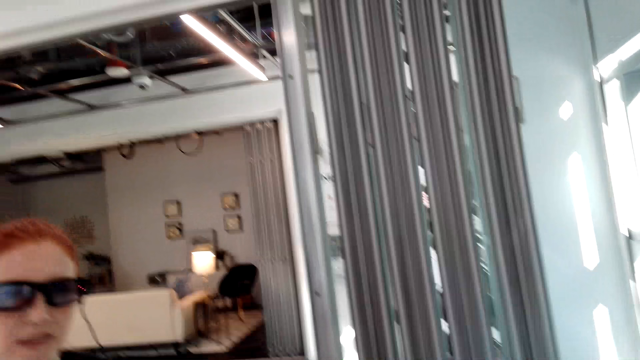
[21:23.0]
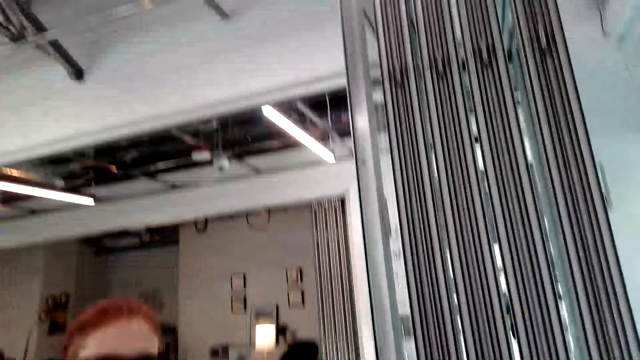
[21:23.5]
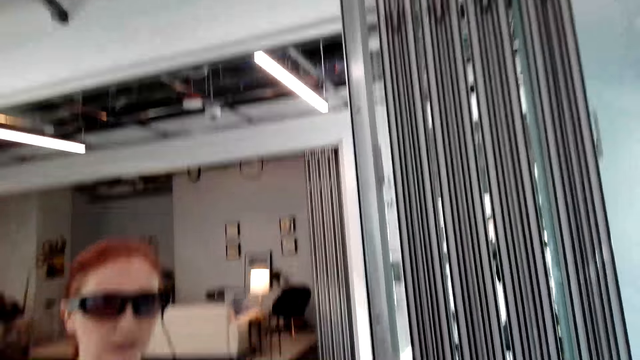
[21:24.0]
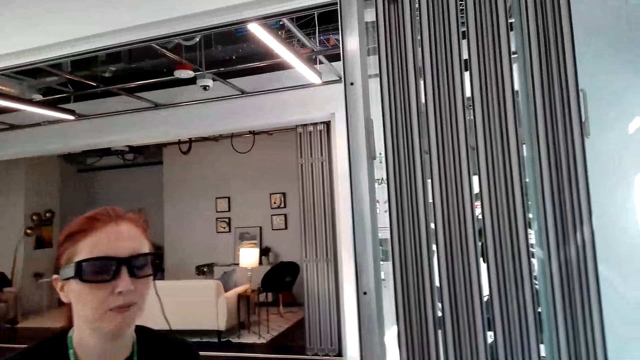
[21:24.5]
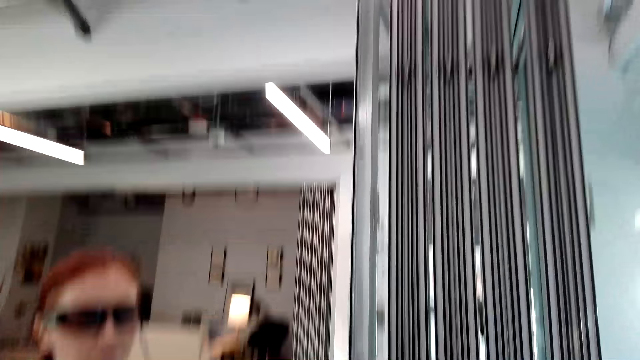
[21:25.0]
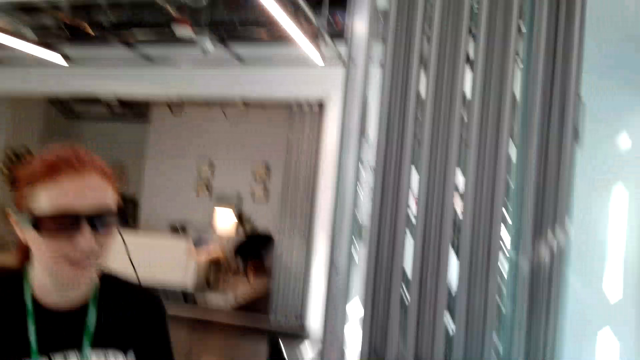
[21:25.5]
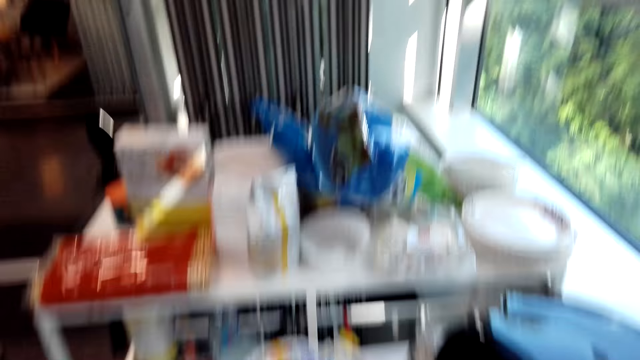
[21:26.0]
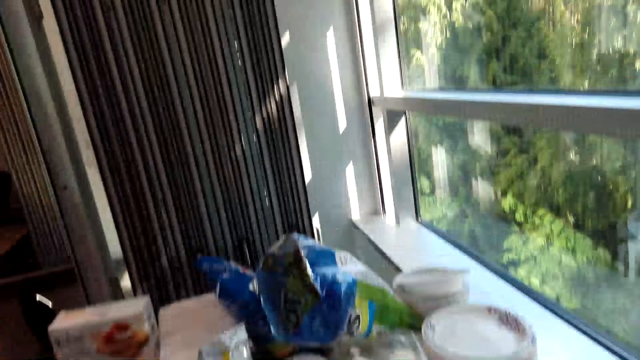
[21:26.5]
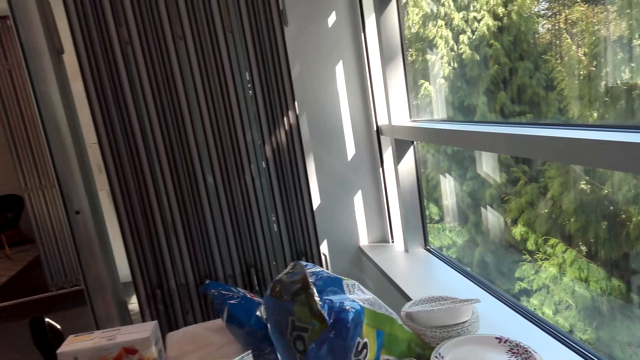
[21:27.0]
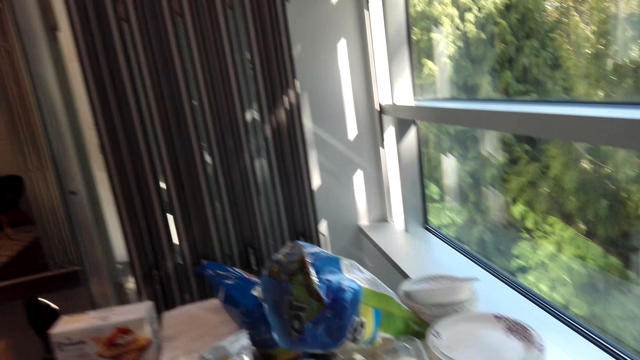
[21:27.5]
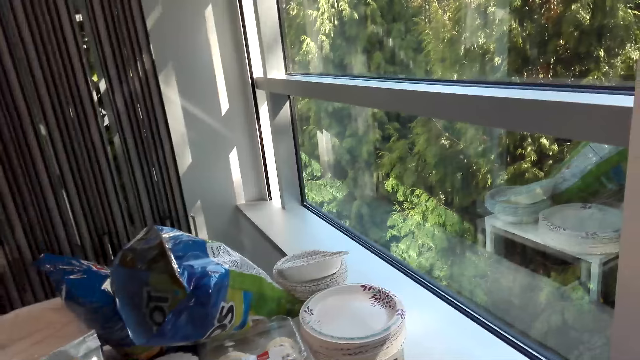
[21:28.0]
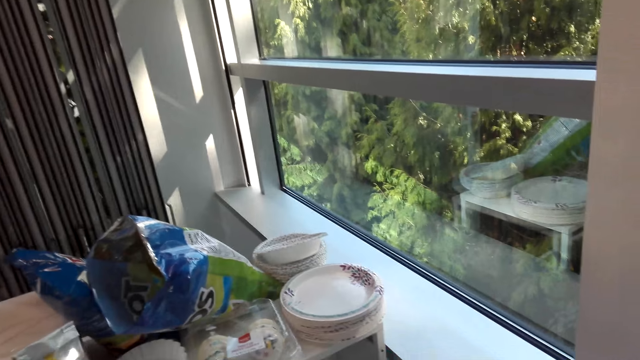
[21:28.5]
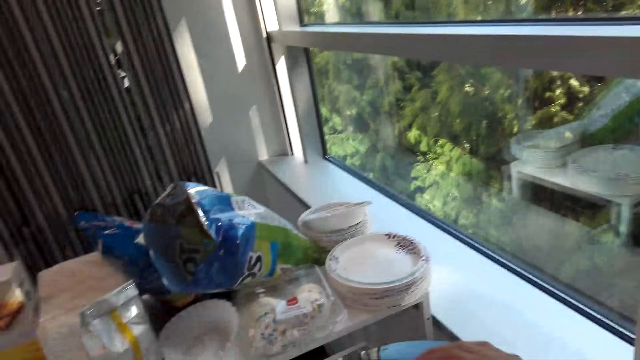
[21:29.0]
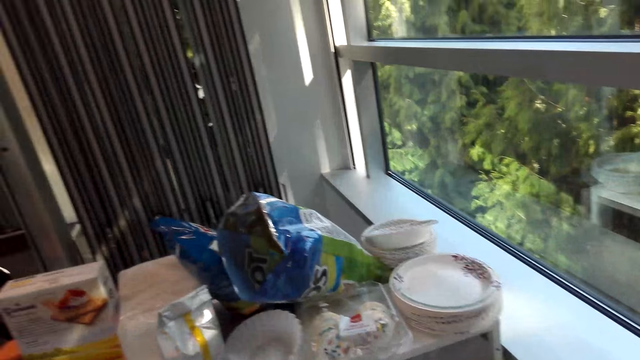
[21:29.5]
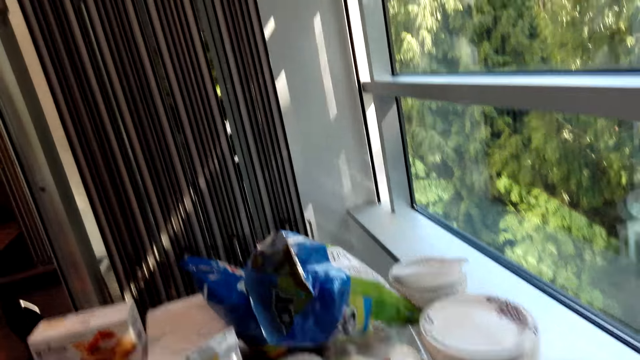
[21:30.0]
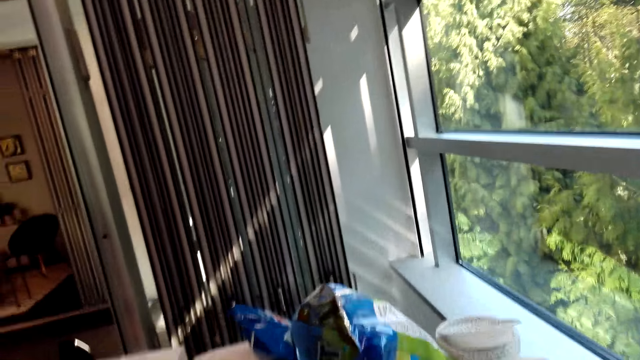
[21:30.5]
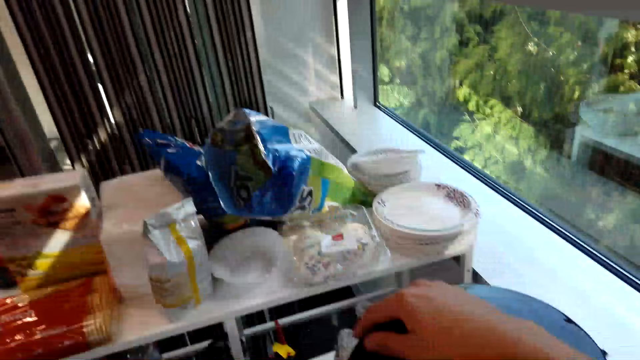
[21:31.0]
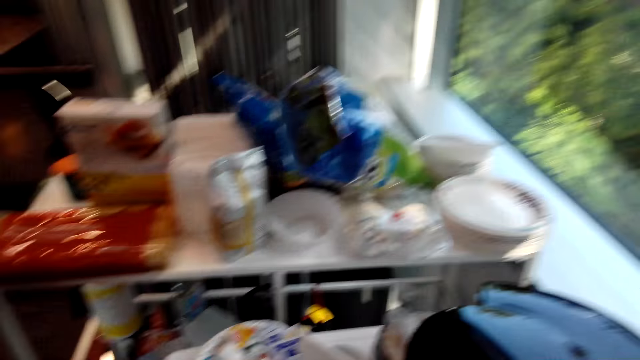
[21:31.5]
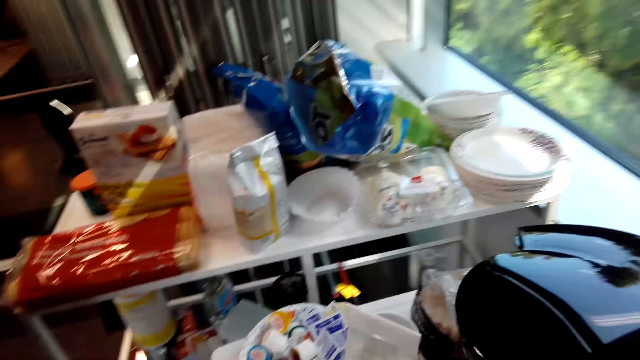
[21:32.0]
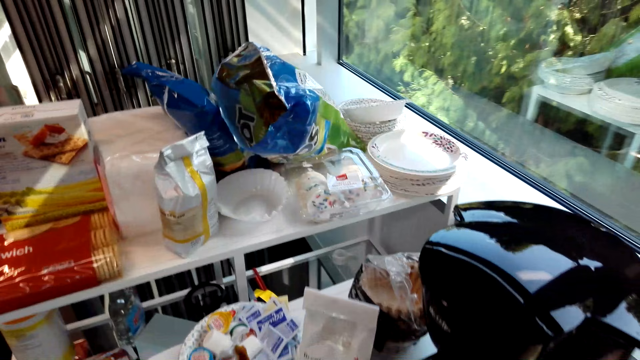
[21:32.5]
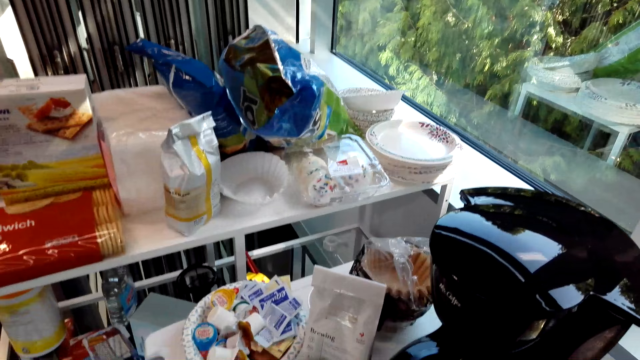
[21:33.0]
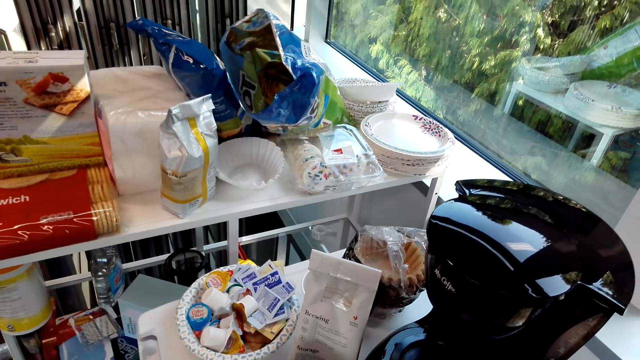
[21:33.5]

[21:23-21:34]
The camera wearer detaches the coffee maker. They dialogue with a woman. They remove the right hand from the lid.

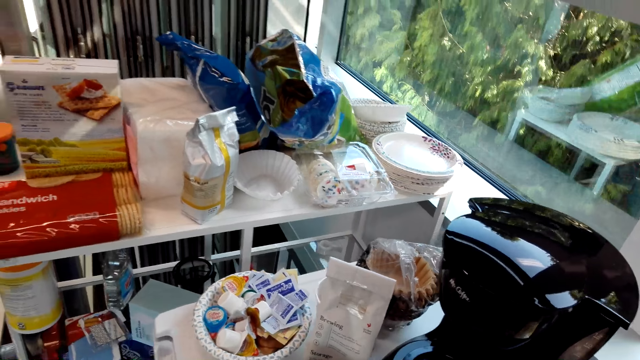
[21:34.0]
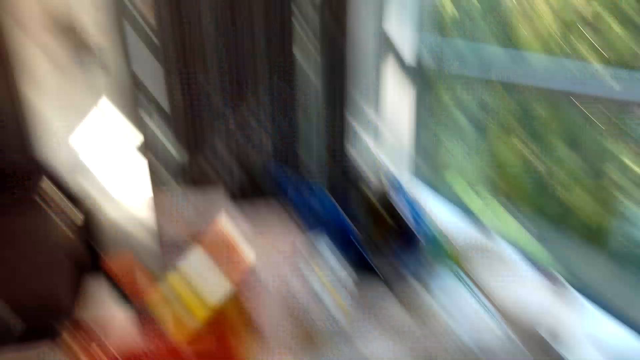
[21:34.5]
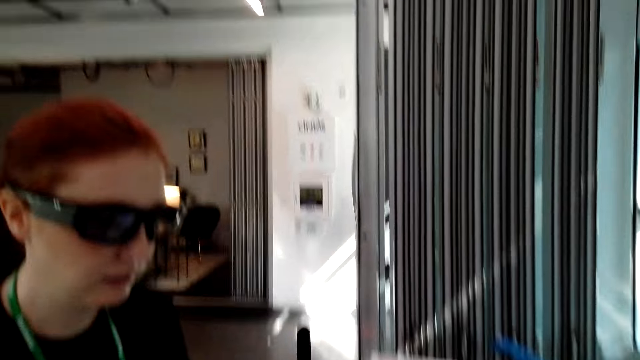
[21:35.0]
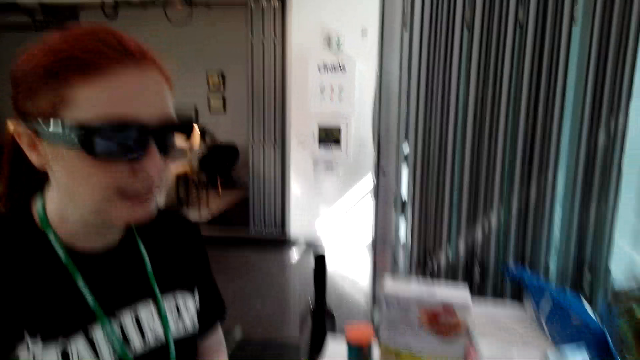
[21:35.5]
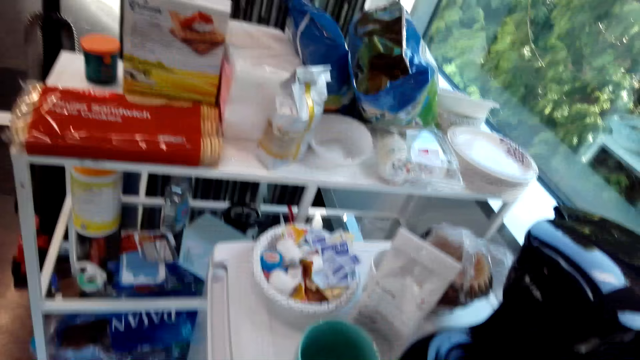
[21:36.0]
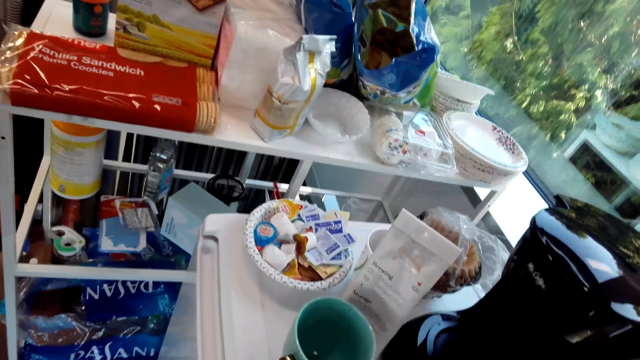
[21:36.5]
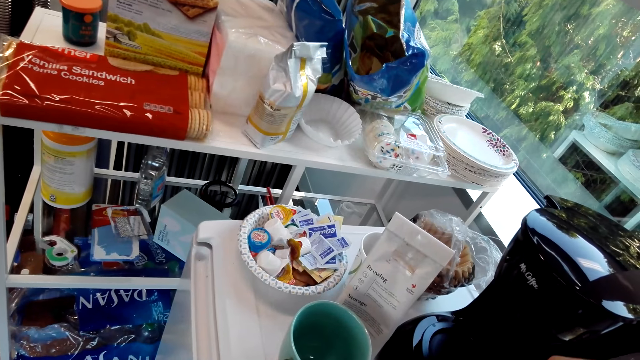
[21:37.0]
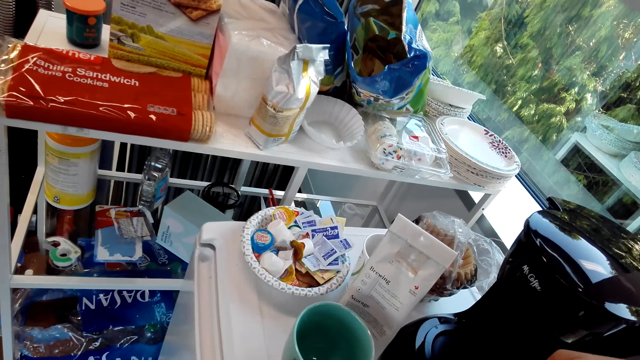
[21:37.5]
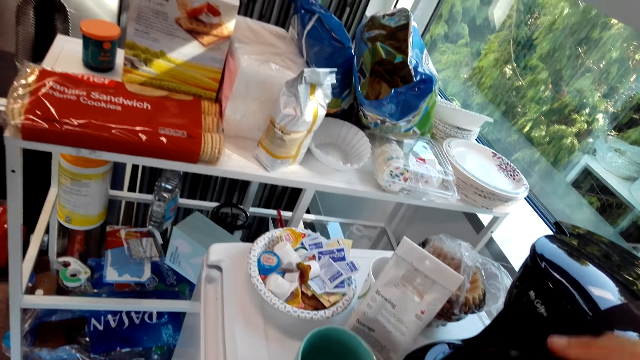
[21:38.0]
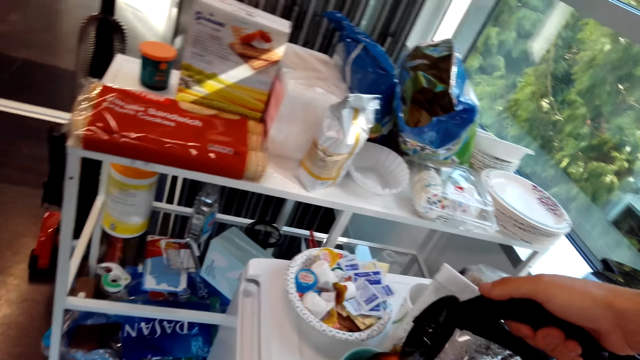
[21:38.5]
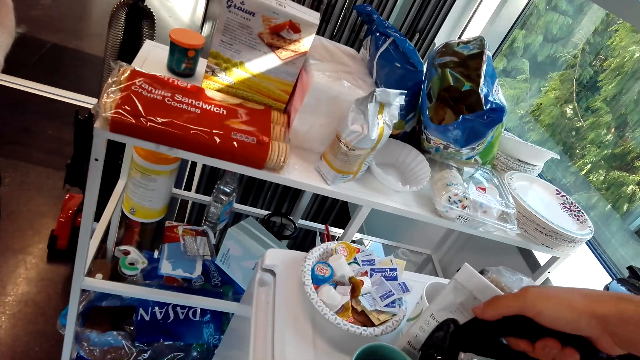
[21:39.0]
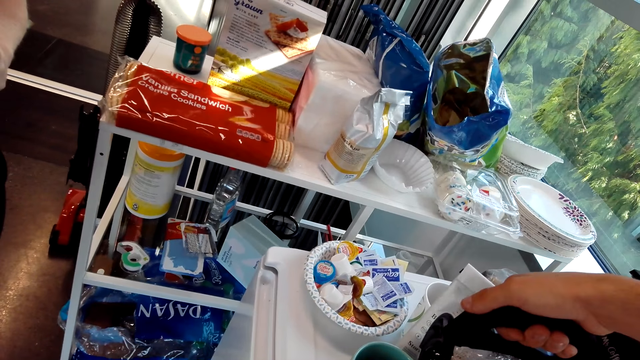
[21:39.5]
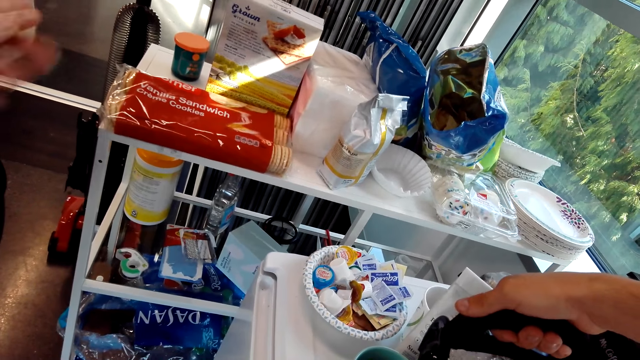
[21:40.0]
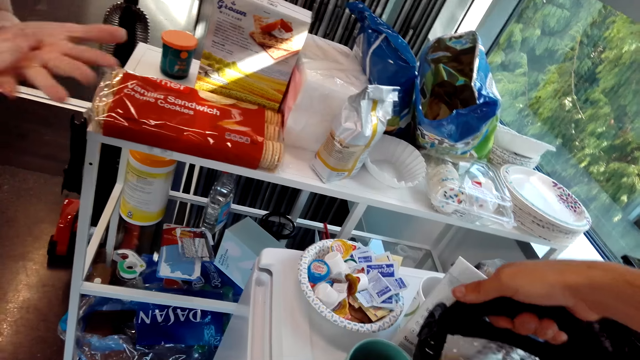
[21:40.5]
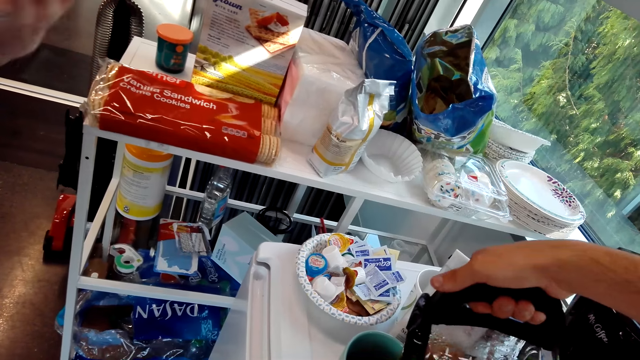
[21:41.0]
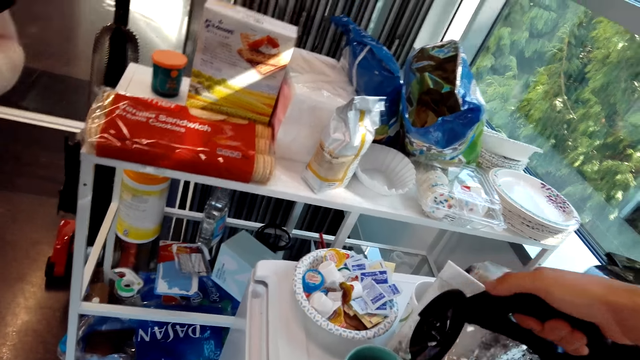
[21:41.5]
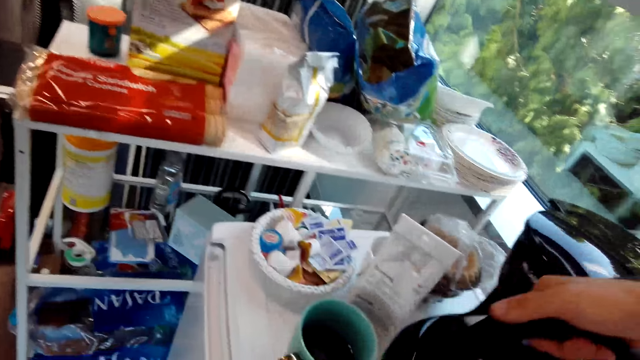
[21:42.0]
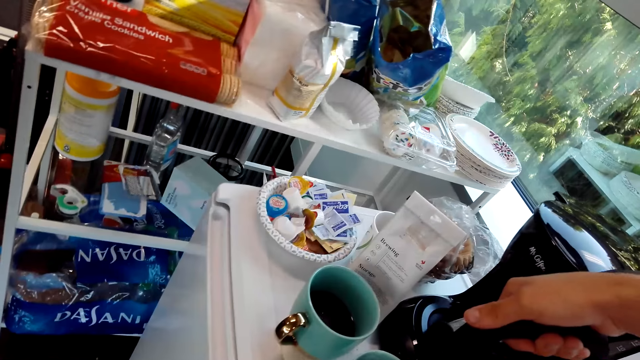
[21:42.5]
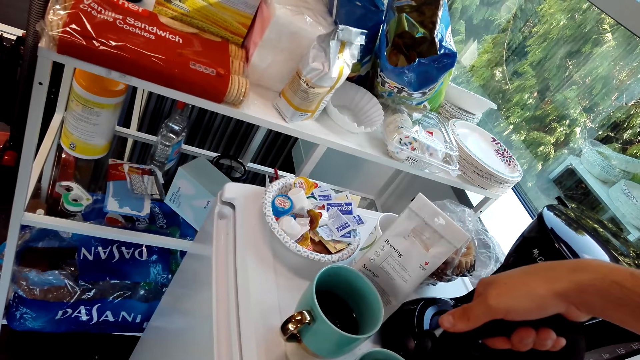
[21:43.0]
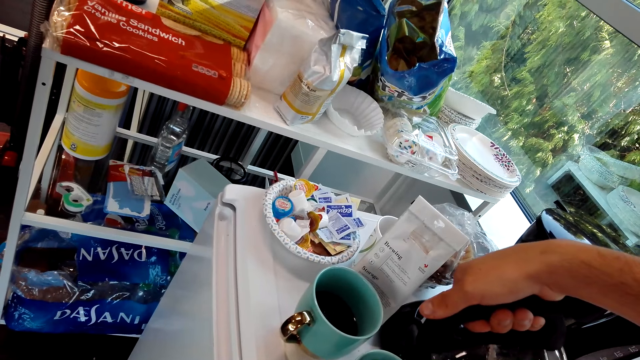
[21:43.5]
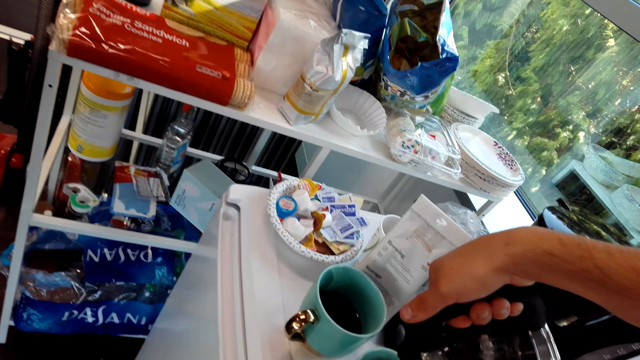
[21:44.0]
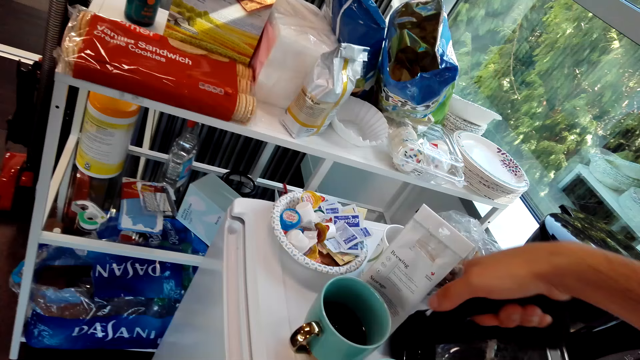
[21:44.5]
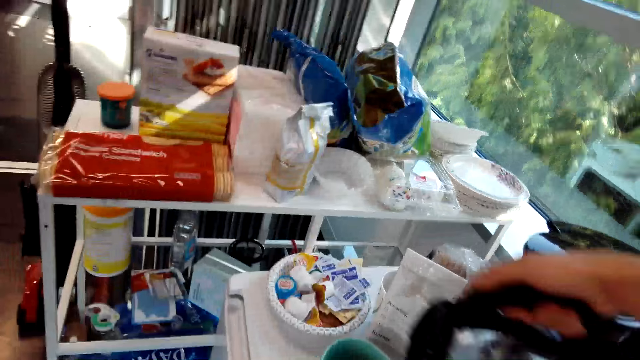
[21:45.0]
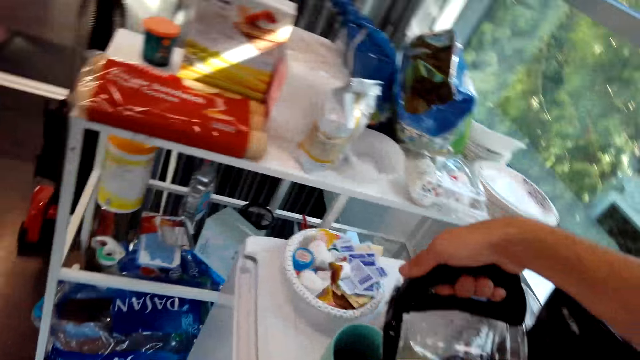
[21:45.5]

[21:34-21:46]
A woman talks to the camera wearer. The camera wearer pours coffee in the mug. They dialogue with the woman.
